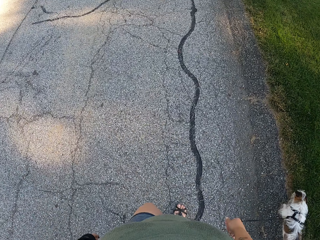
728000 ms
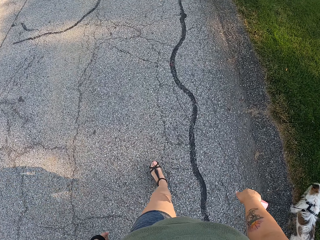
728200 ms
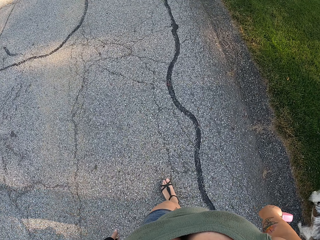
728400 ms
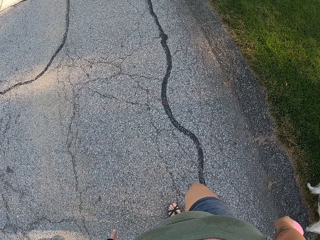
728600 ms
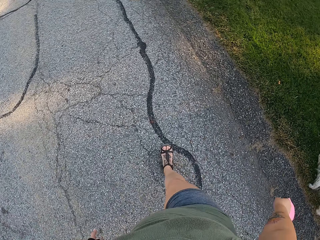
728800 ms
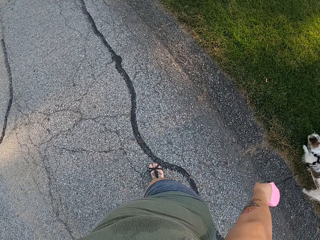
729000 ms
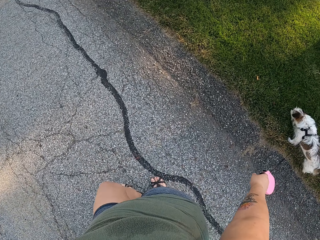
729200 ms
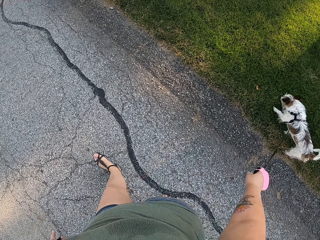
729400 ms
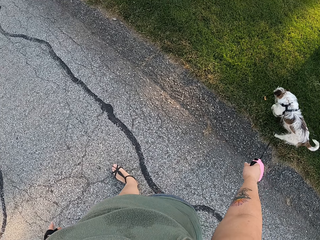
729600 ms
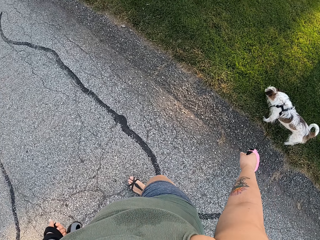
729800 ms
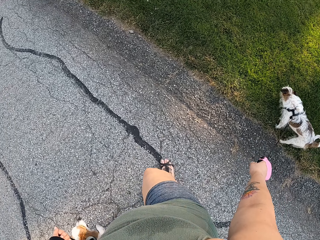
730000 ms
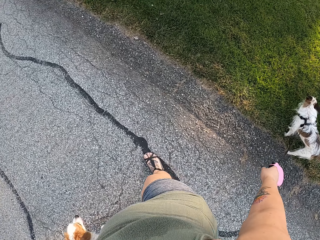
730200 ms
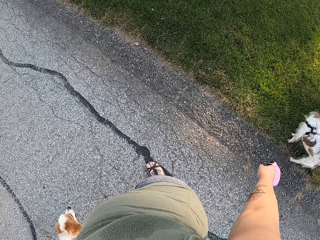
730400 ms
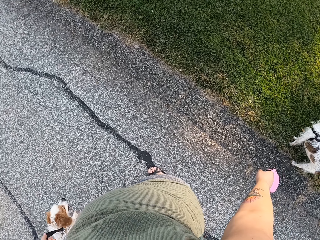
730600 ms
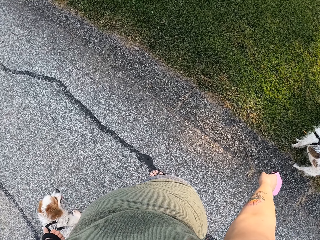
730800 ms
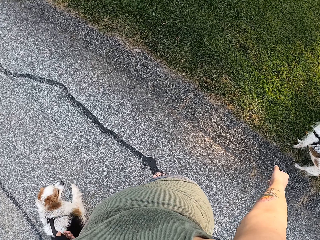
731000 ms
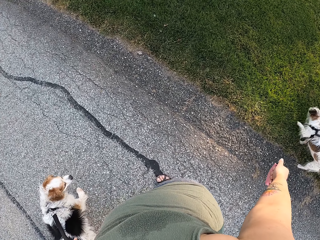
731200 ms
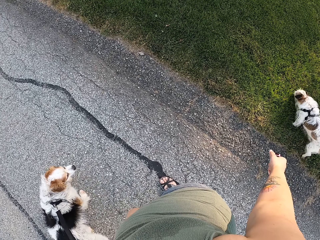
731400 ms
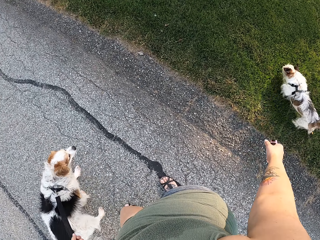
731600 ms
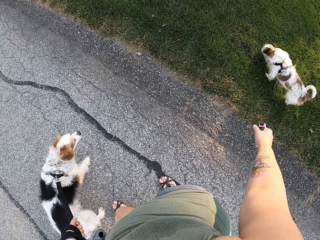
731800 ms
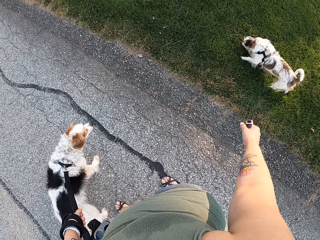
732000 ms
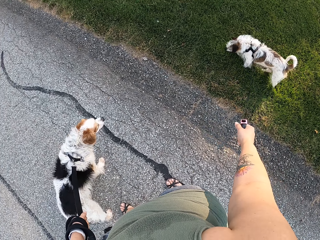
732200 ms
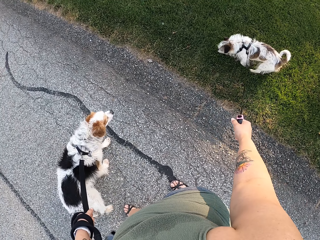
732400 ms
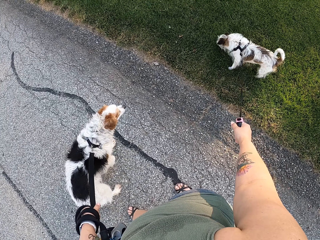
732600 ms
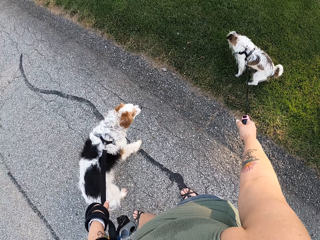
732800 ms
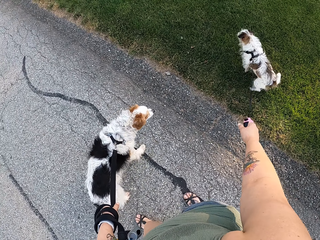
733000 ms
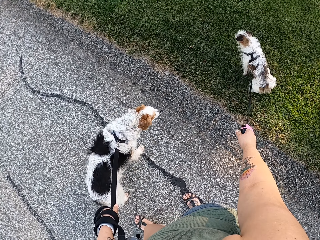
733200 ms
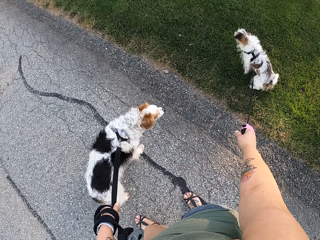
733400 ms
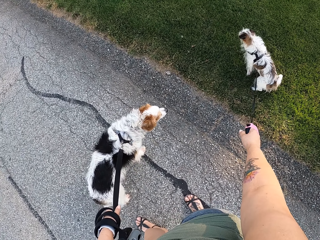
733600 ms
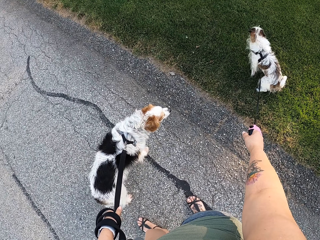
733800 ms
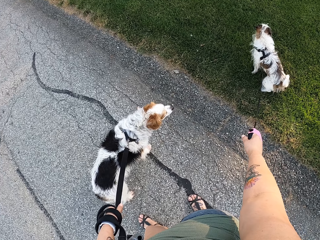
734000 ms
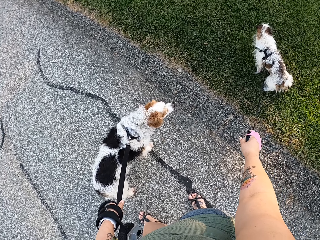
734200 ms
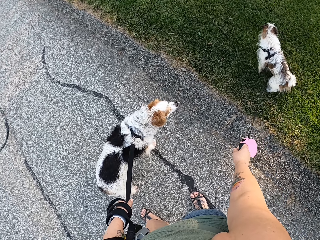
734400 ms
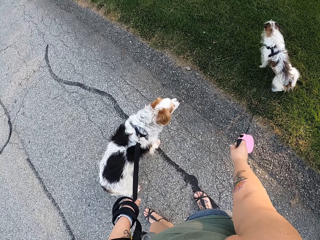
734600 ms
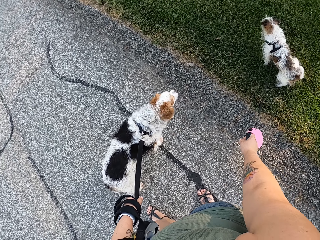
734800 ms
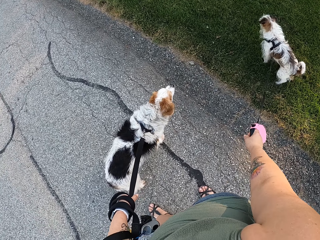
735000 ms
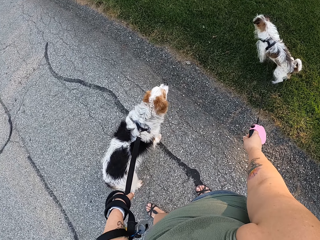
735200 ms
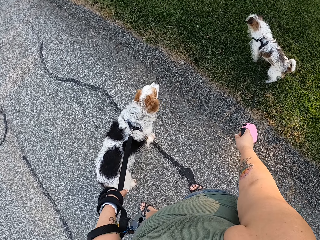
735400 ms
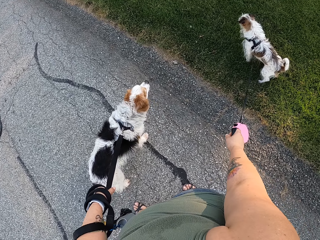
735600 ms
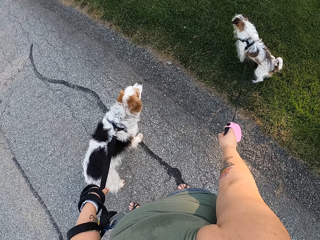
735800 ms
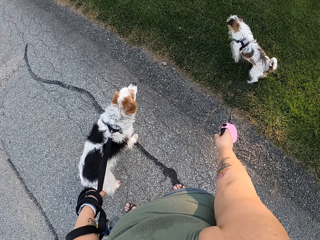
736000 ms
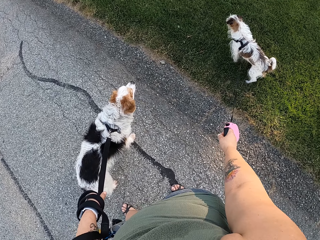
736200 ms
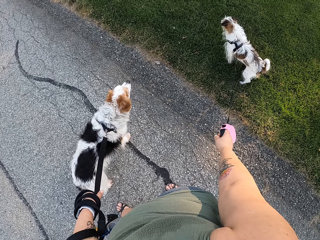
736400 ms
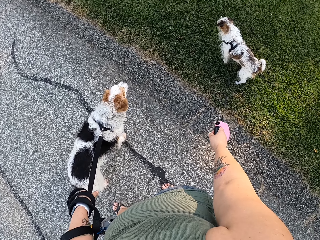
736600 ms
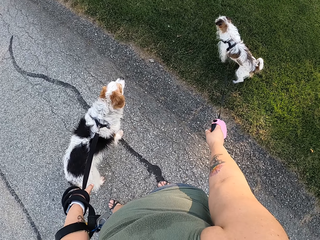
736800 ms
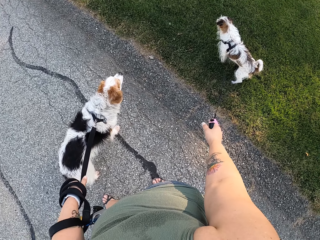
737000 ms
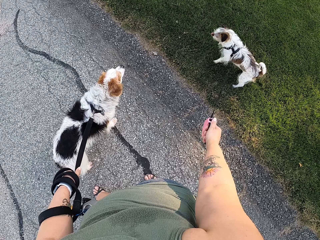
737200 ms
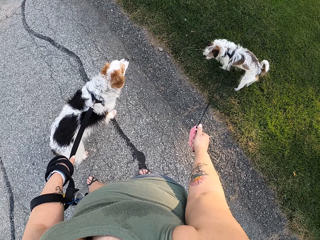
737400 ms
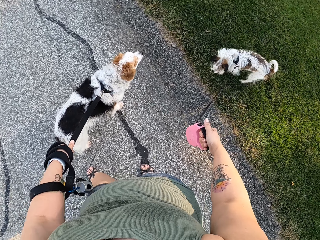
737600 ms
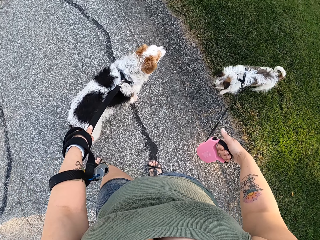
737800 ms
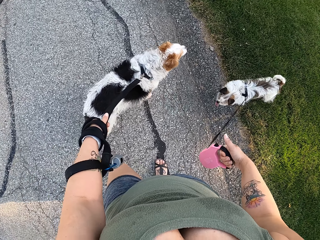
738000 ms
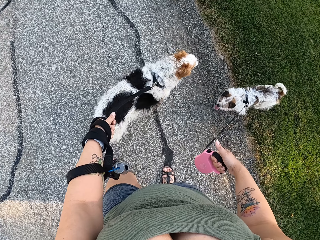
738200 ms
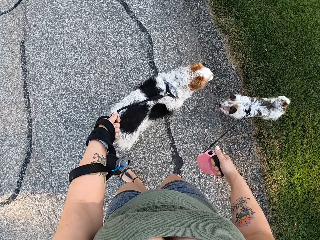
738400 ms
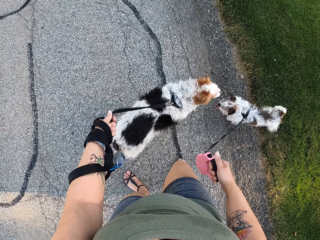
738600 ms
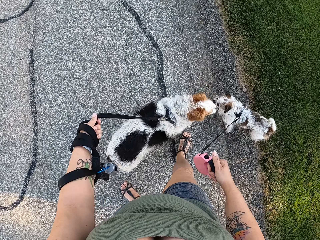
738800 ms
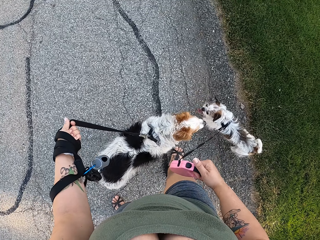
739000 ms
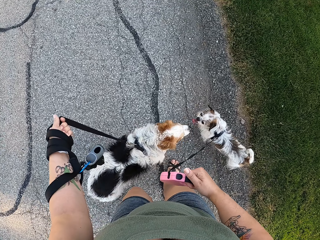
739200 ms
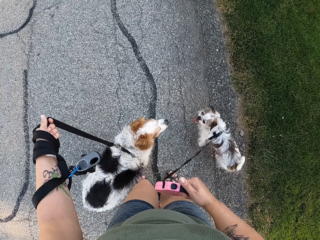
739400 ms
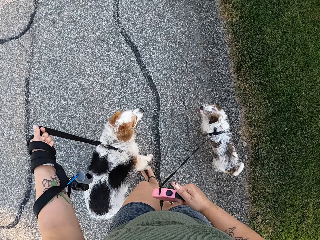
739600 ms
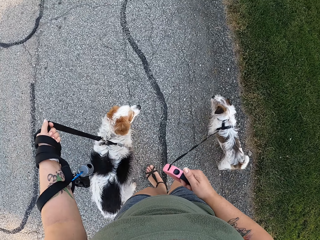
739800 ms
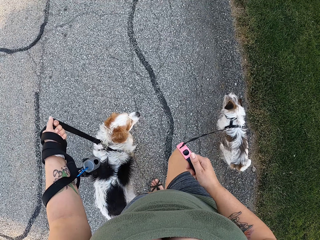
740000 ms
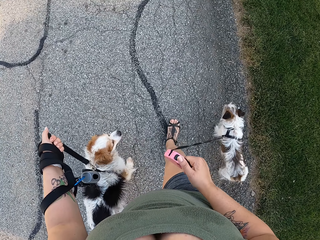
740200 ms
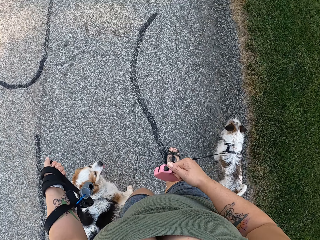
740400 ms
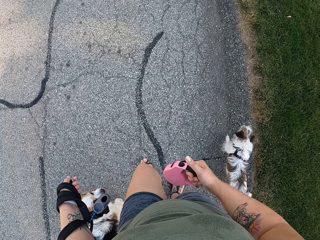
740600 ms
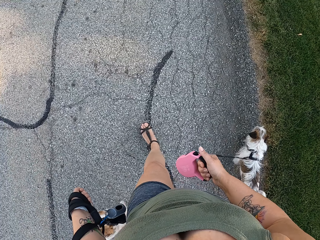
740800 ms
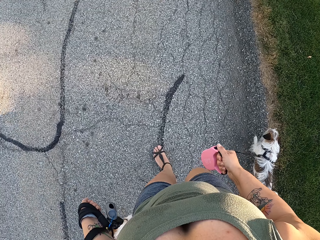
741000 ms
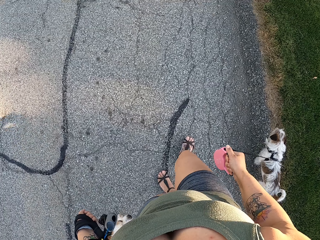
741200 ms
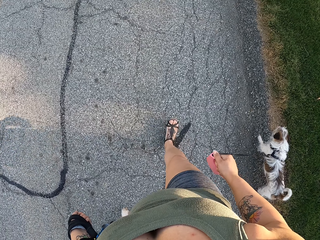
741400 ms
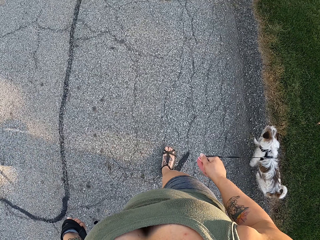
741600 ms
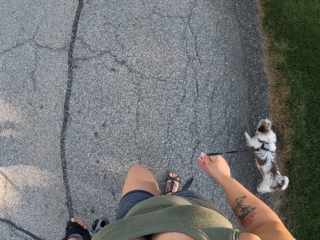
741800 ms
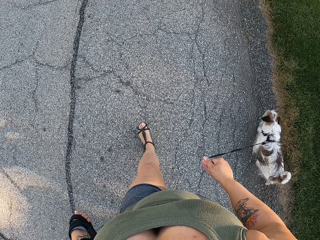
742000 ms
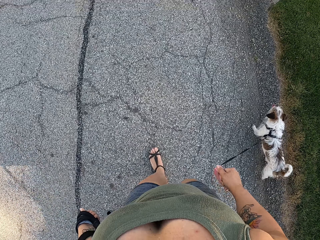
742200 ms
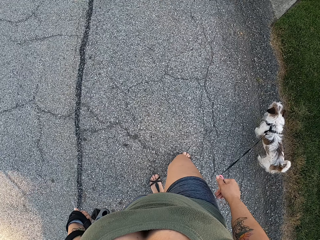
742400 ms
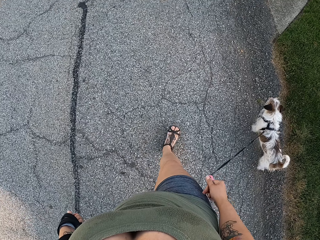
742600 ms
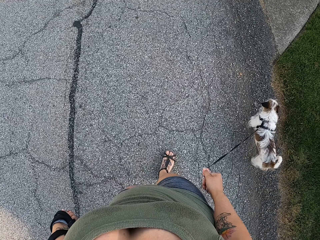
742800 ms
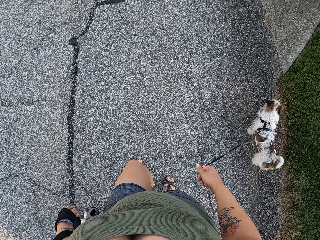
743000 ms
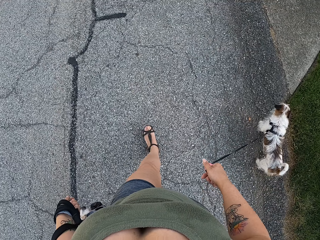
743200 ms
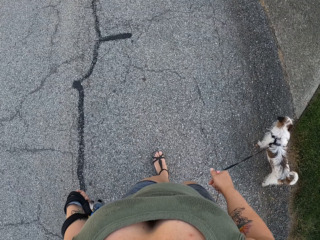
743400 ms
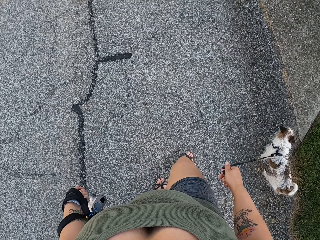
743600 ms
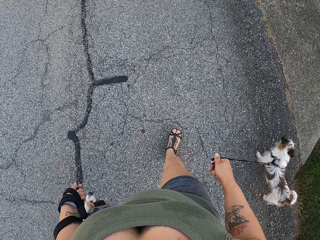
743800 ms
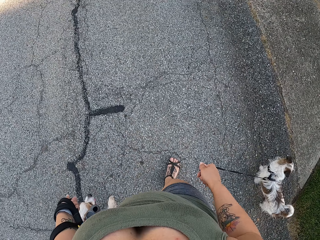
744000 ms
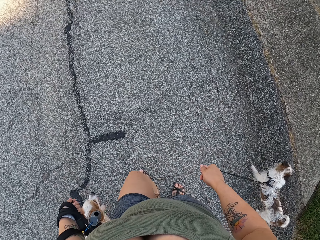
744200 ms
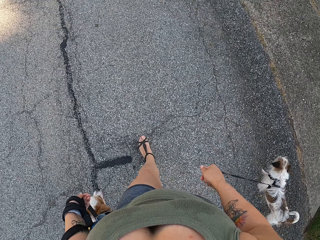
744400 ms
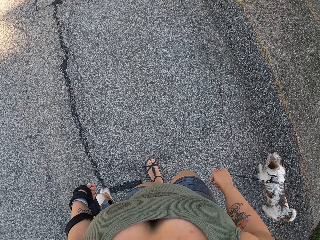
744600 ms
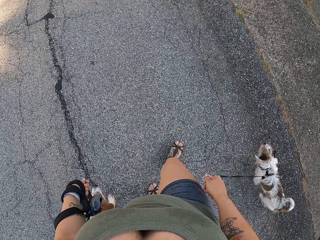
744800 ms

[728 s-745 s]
The camera wearer stops dog walking on the road. They walk the dogs on the road.

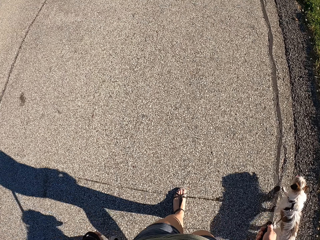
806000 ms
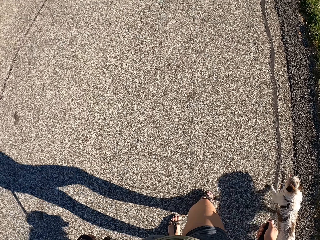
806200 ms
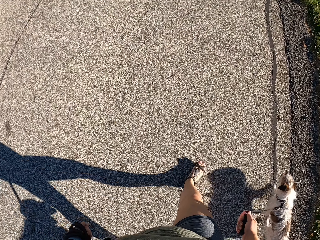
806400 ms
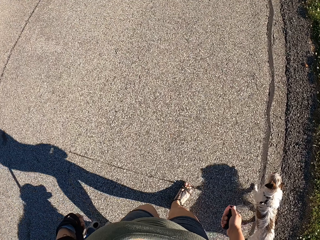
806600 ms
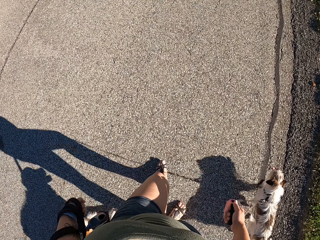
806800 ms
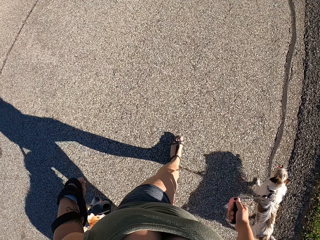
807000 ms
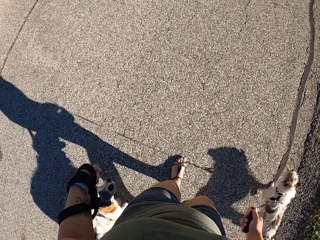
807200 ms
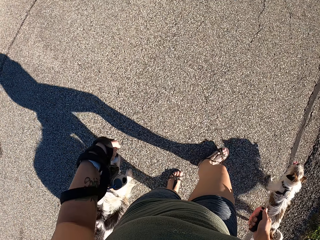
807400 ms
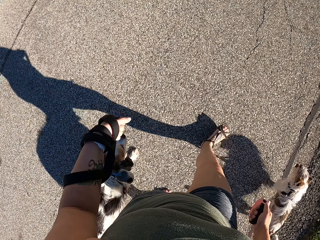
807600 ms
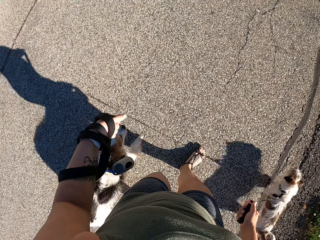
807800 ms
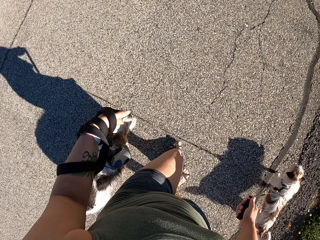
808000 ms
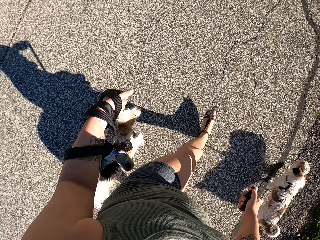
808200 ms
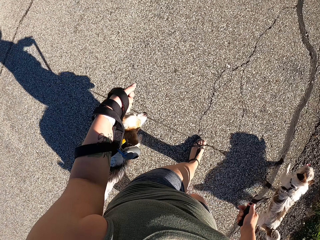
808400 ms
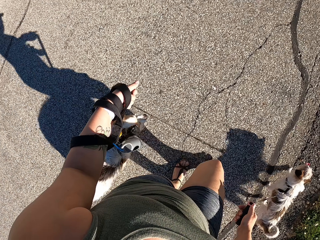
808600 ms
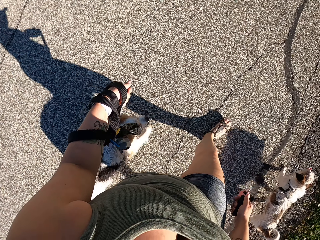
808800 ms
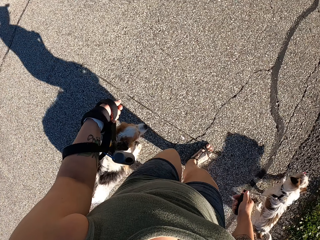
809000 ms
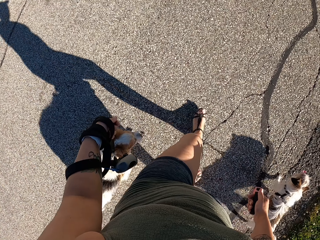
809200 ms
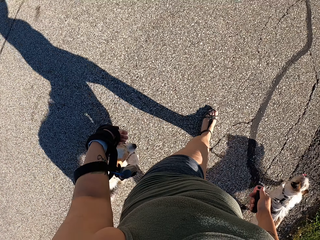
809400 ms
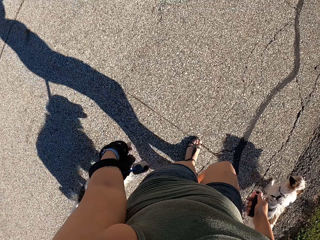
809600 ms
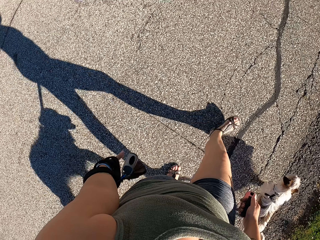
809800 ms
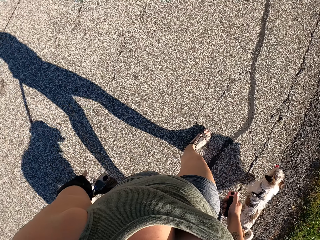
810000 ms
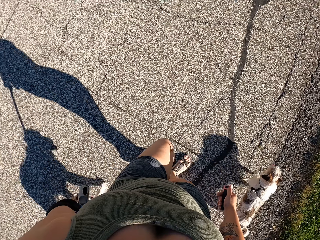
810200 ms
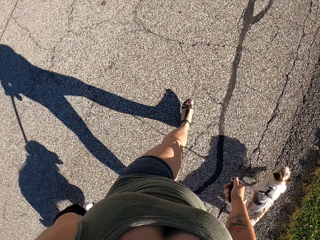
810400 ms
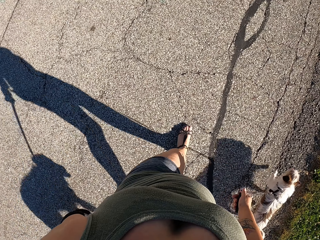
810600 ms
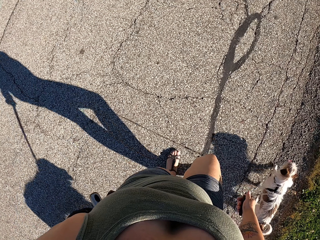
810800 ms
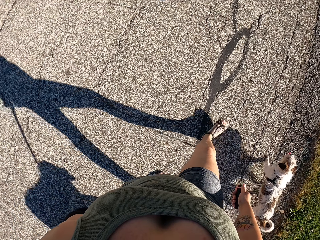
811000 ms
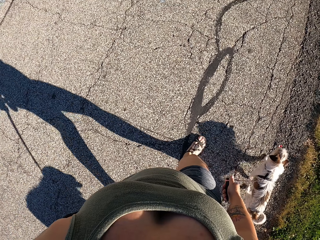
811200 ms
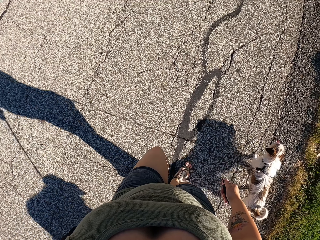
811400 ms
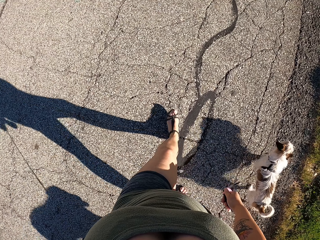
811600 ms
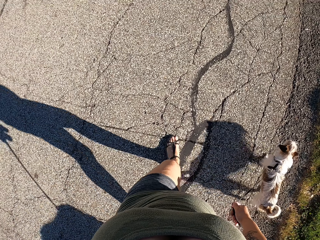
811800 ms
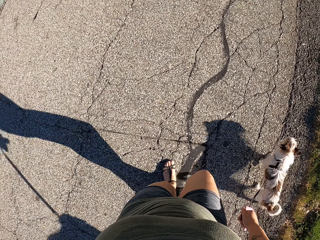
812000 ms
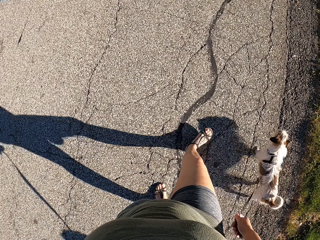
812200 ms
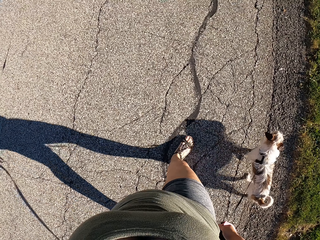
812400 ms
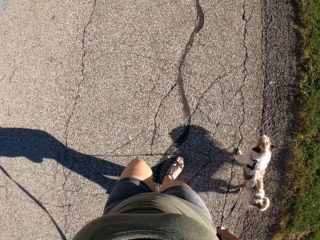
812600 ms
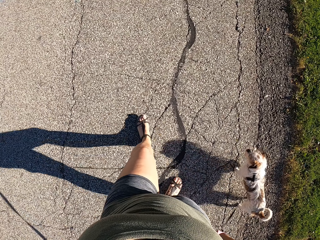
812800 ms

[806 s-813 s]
The camera wearer moves the left hand forward. They dog walk on the road.
